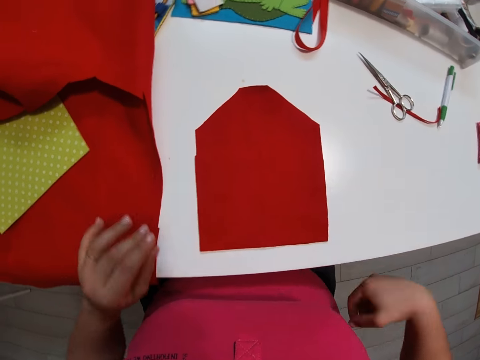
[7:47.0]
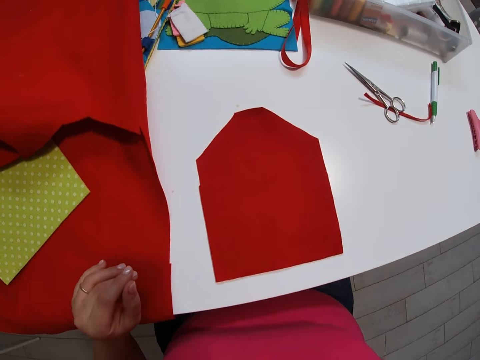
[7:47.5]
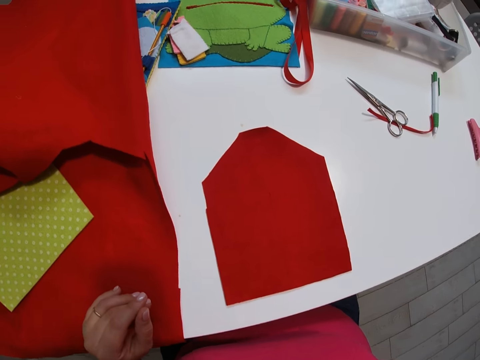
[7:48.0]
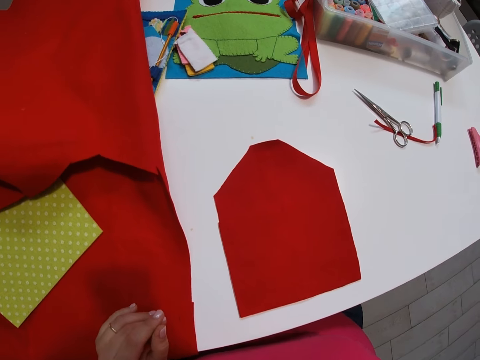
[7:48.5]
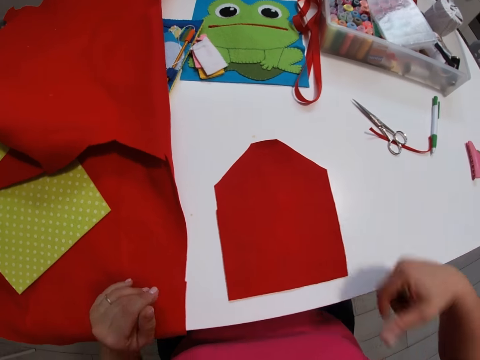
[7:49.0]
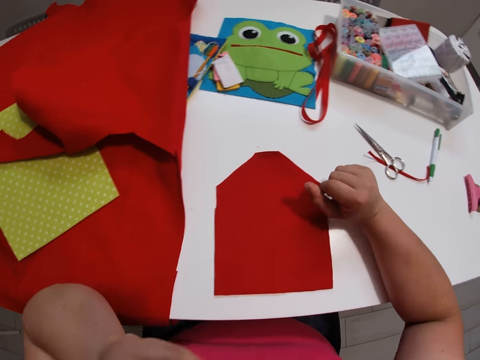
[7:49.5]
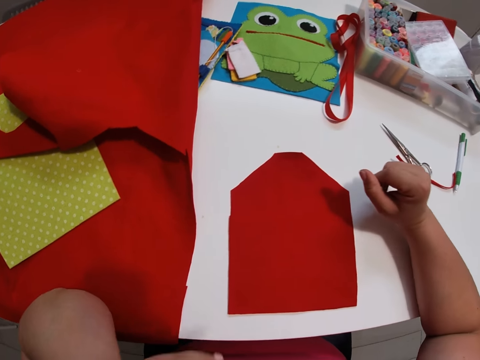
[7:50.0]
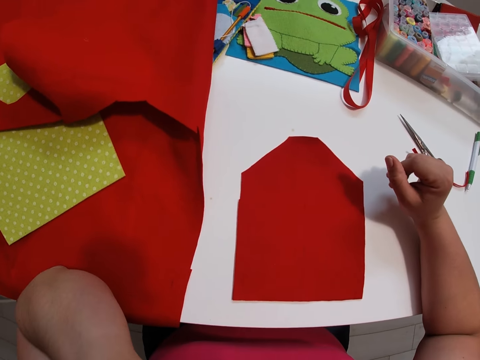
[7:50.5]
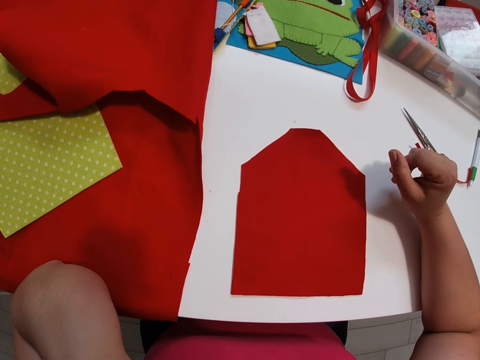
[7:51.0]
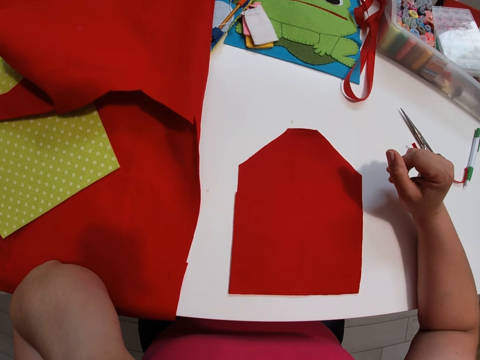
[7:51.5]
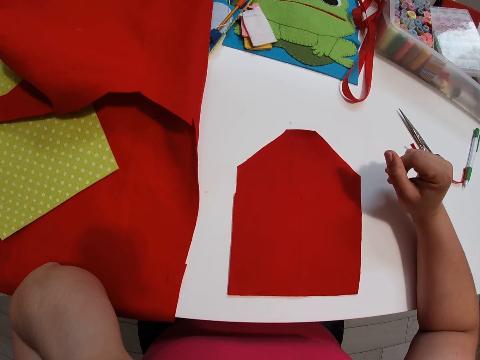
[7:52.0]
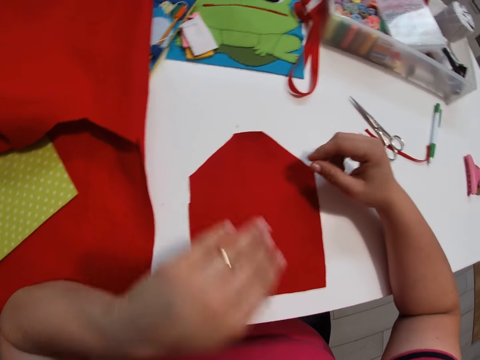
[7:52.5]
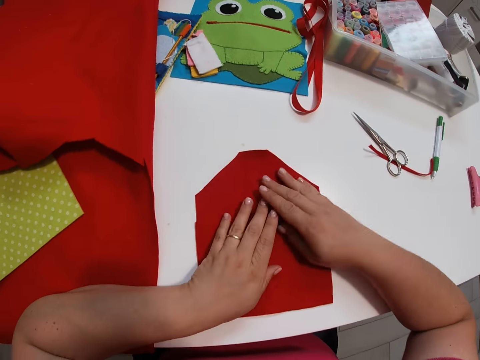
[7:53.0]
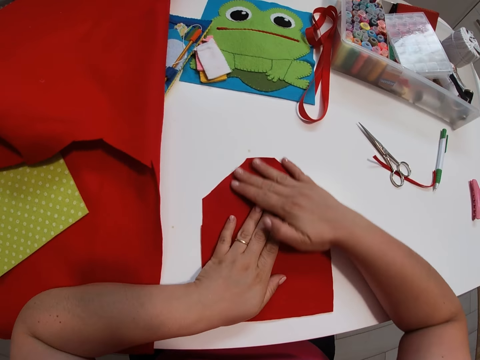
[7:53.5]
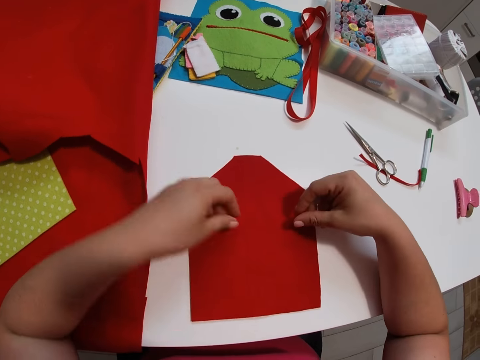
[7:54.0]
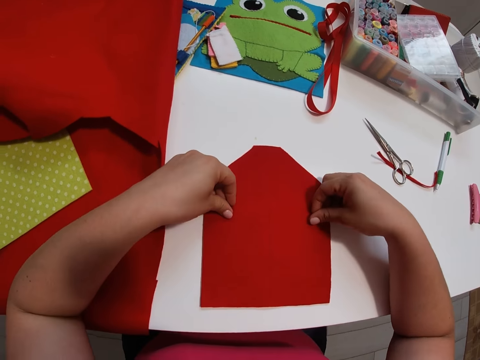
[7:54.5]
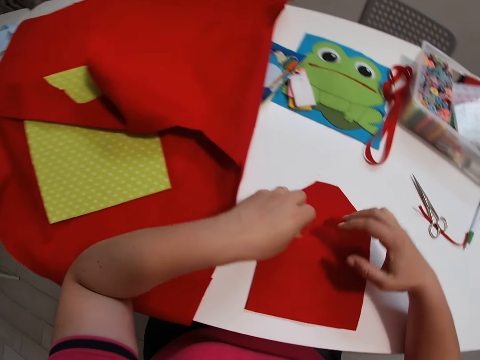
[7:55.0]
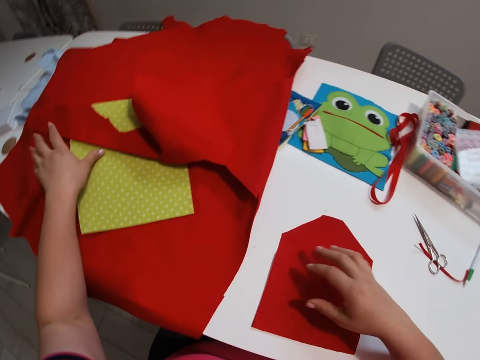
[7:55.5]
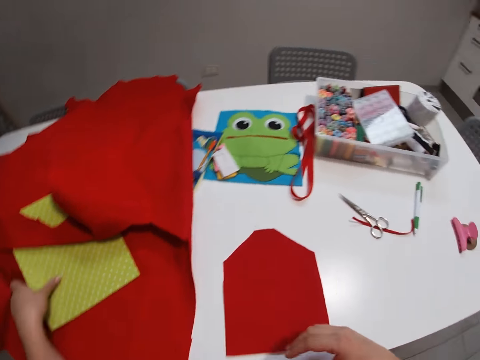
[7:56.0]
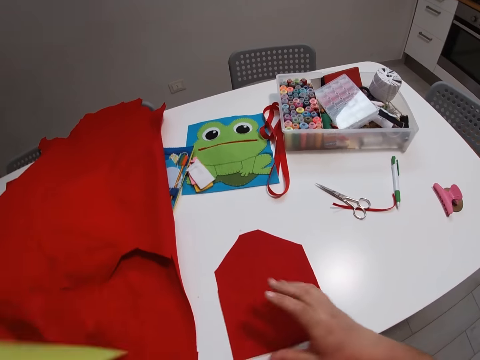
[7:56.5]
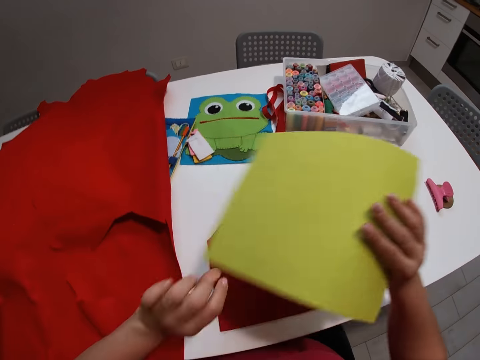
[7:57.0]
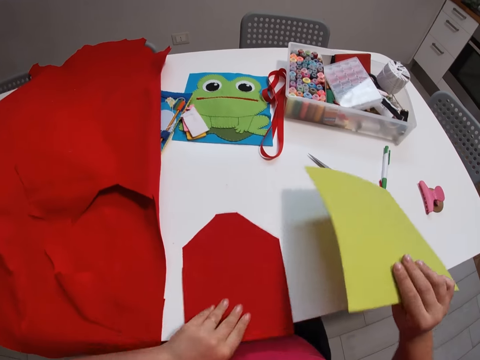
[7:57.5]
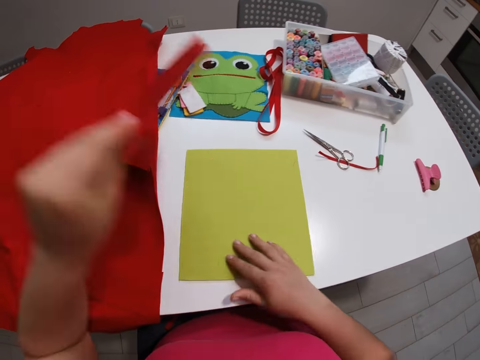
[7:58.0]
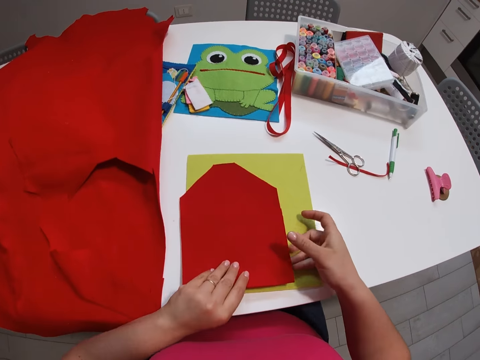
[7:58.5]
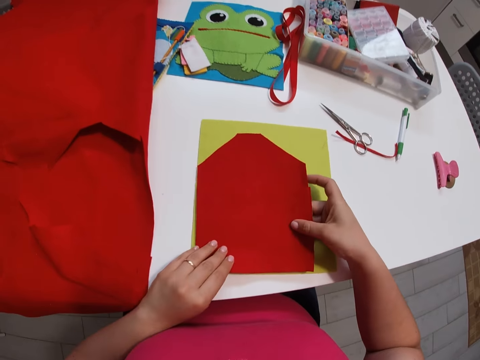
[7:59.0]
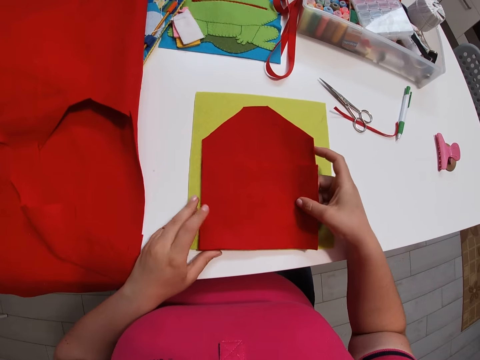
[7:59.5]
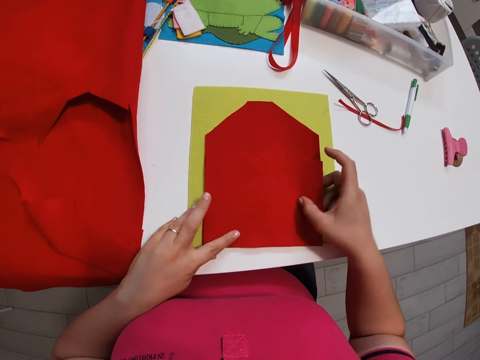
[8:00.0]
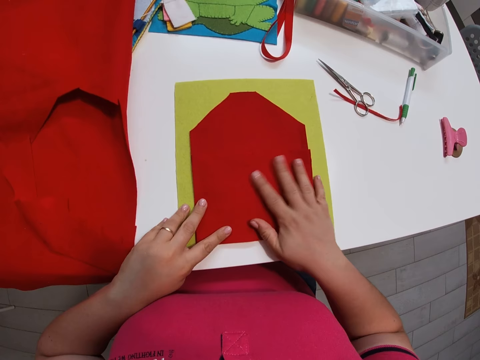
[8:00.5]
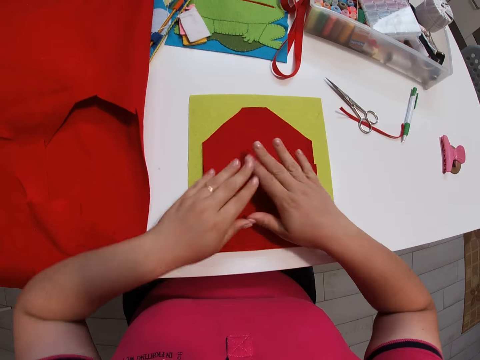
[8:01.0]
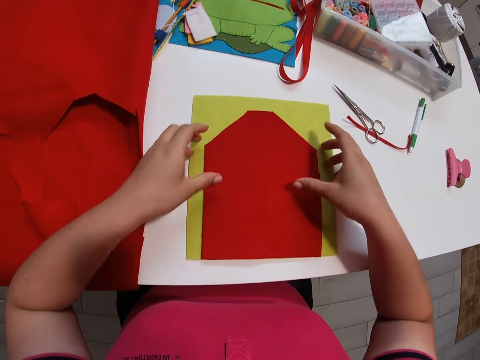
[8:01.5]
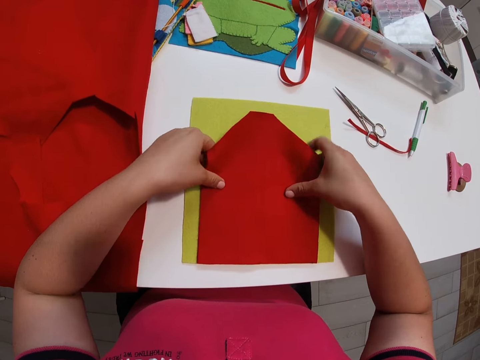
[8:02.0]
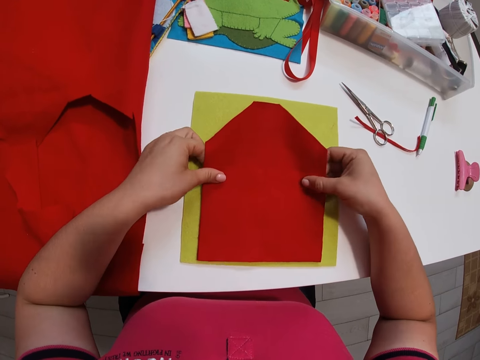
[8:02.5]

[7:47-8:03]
The camera wearer puts her right hand behind her. She unhands the pieces of cloth. She observes the first and second small fabric. She wipes the first small fabric with her hands. She holds the pieces of cloth. She moves the cutting mat to another position. She picks the canvas. She sets the first and second small fabric on the cutting mat. She places the canvas on the table.

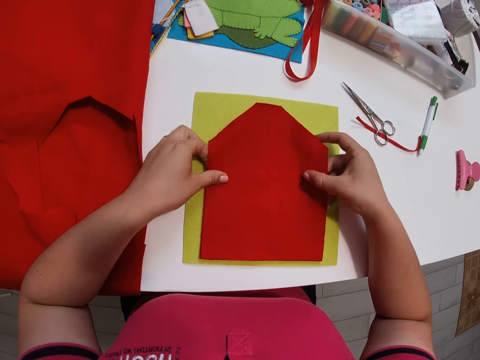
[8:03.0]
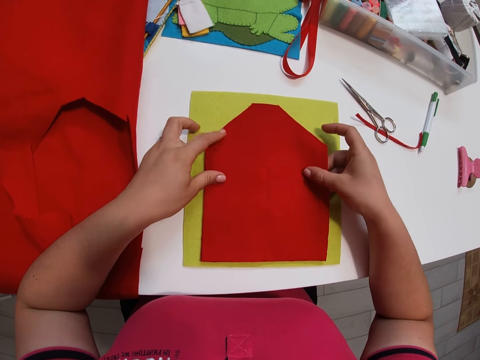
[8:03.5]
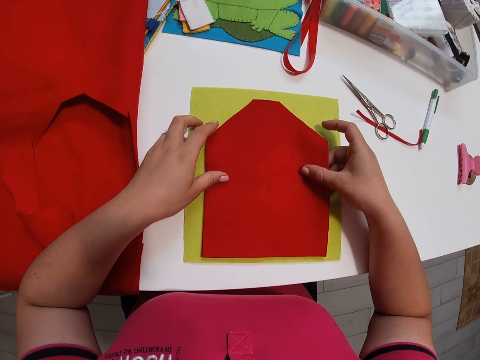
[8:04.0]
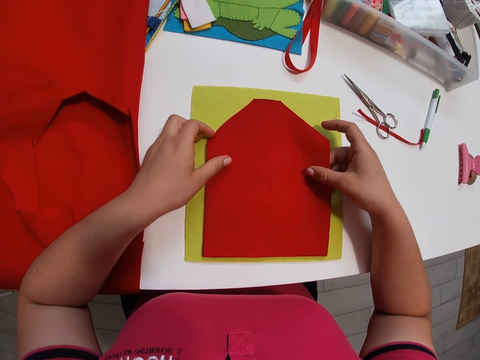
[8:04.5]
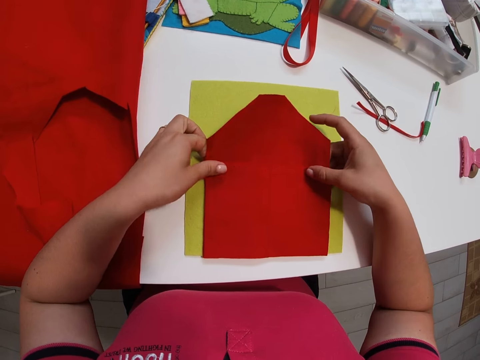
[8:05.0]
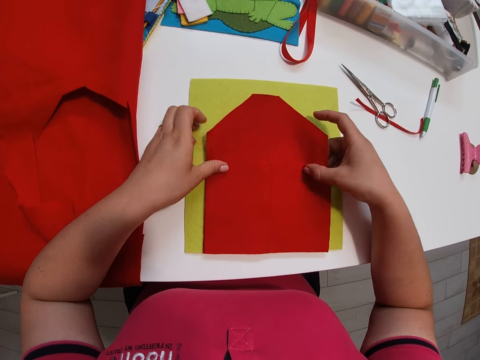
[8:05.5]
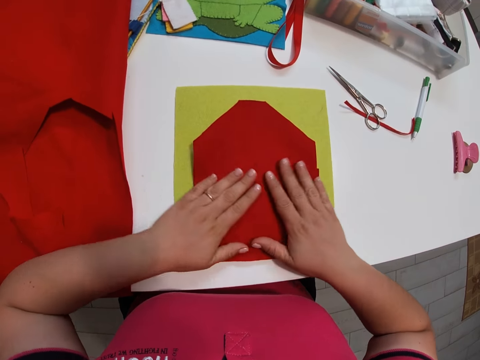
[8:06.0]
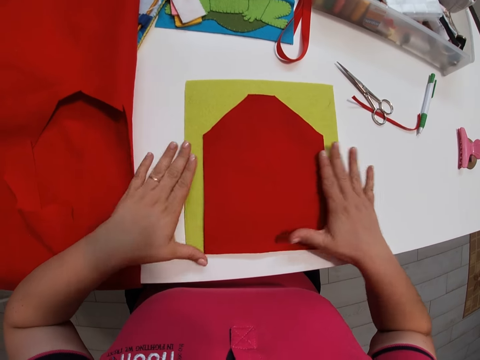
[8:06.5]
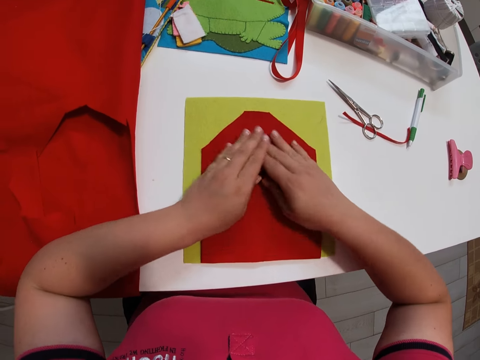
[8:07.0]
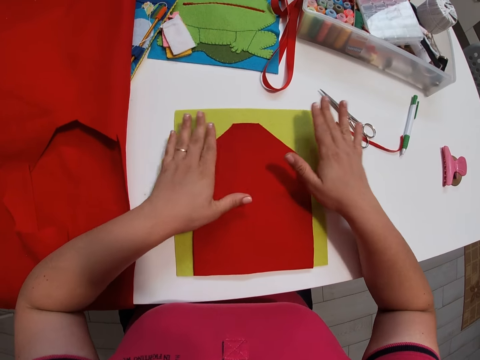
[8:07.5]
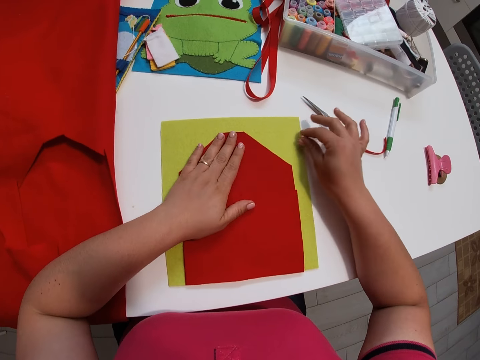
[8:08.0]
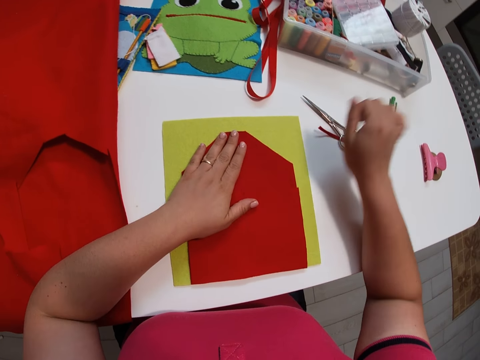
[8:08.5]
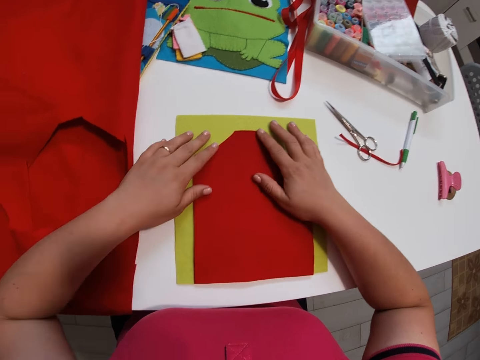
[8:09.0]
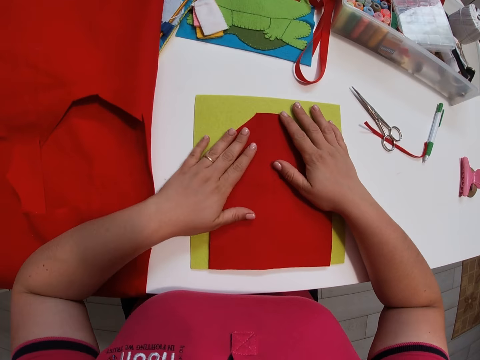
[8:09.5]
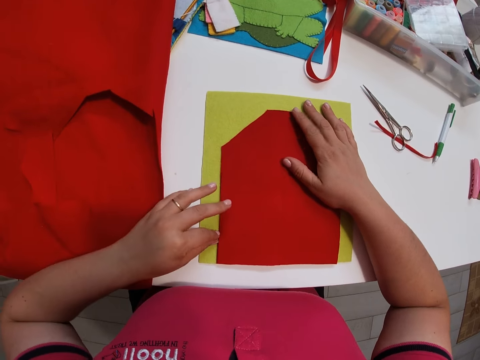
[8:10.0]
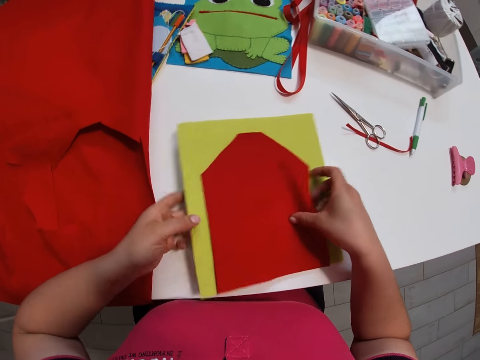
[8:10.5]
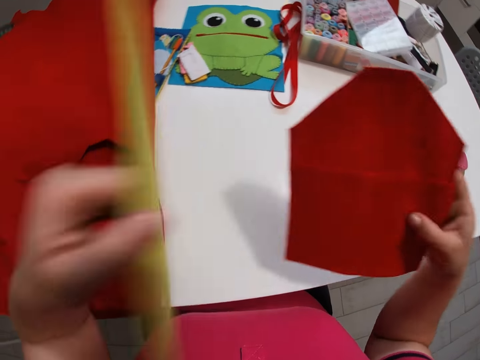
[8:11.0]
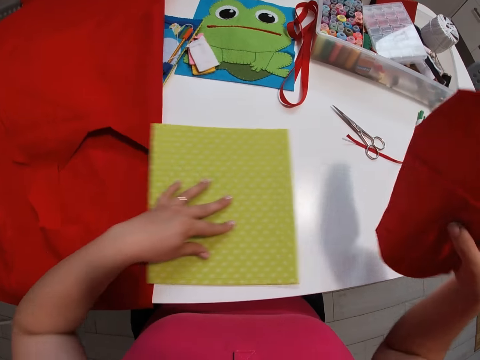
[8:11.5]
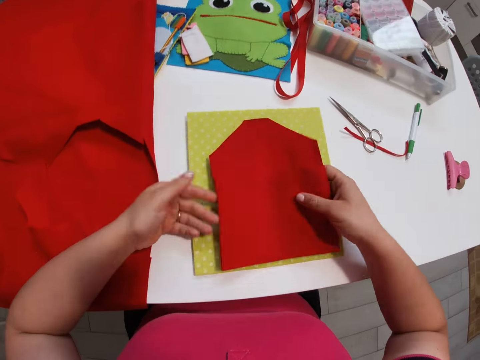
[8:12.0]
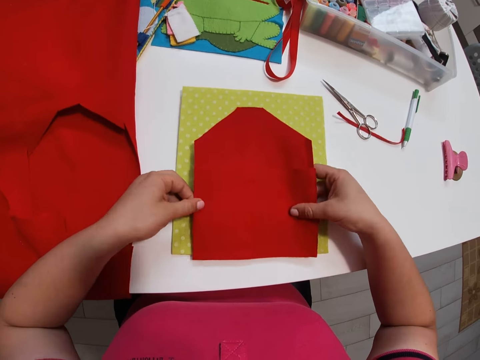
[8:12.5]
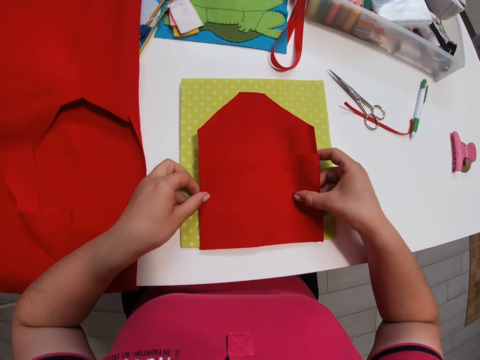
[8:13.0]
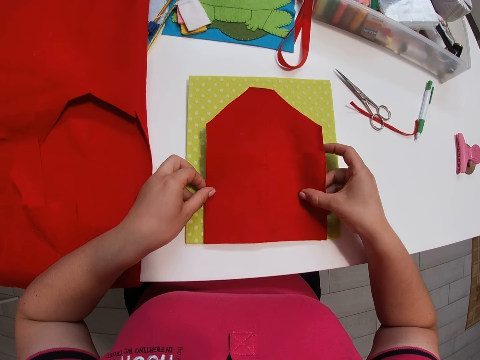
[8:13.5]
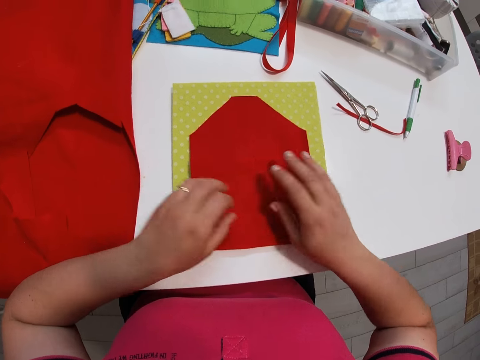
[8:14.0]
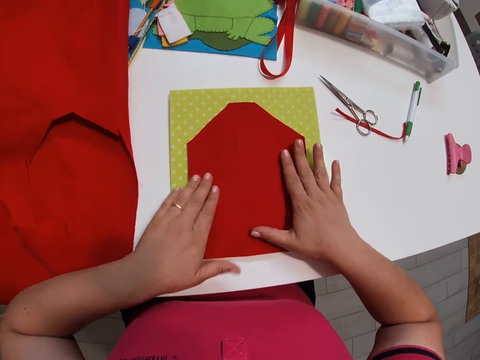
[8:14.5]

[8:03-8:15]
The camera wearer turns the cutting mat upside down. They set the first and second small fabric on the cutting mat.
